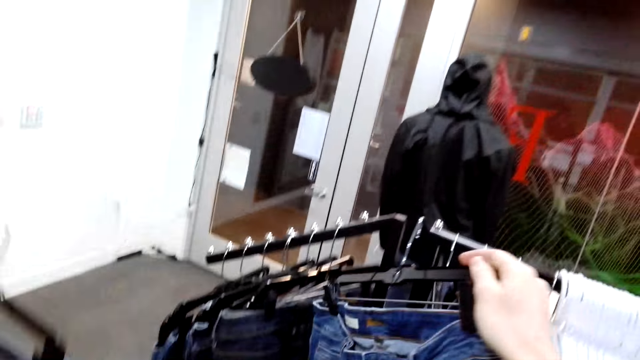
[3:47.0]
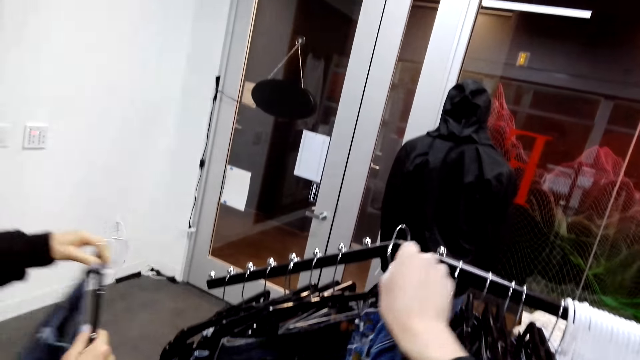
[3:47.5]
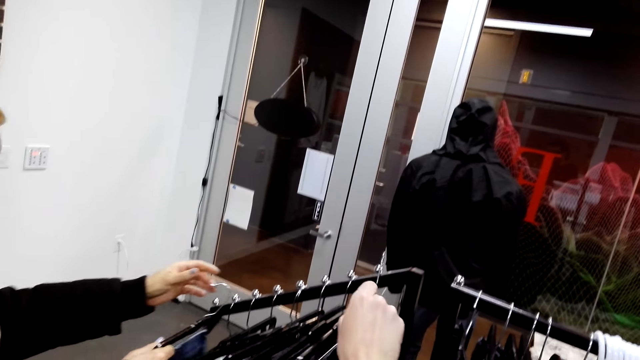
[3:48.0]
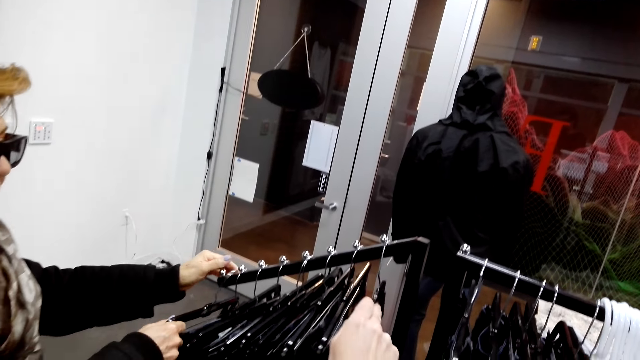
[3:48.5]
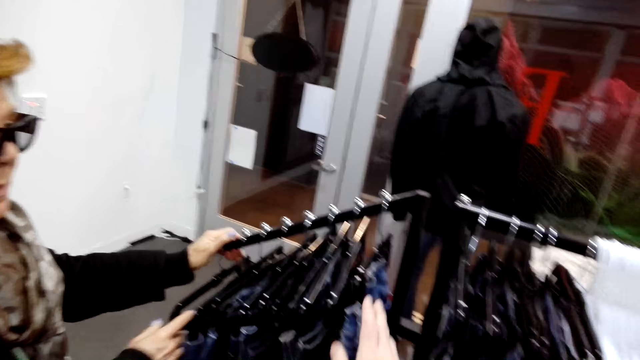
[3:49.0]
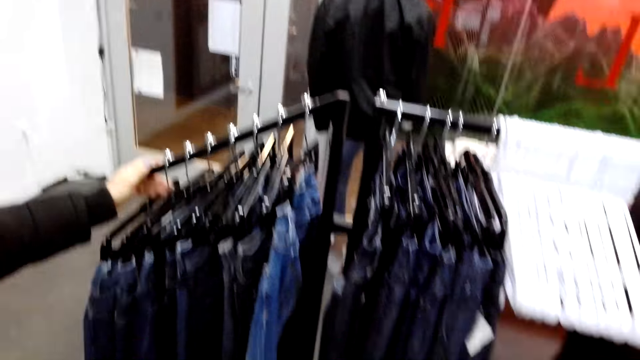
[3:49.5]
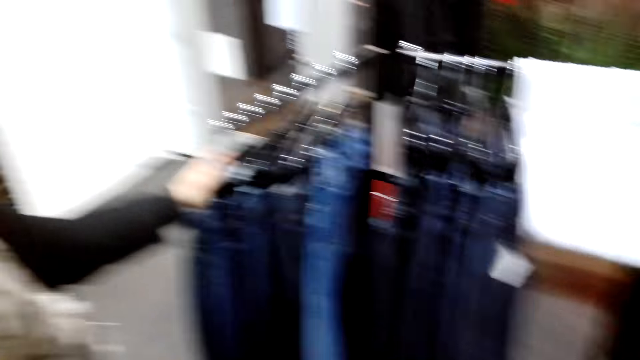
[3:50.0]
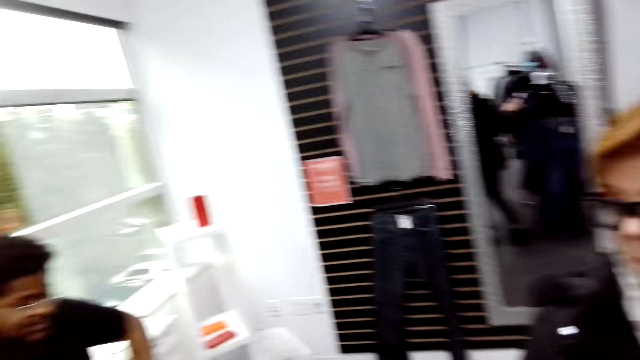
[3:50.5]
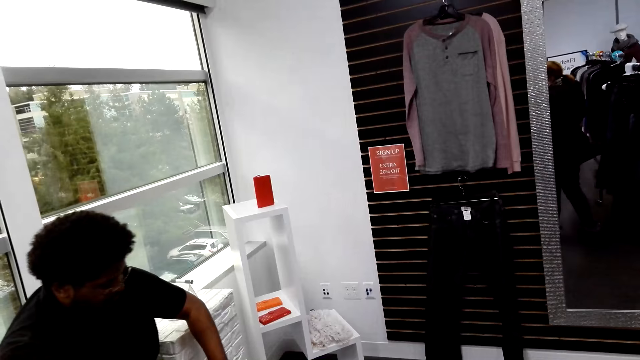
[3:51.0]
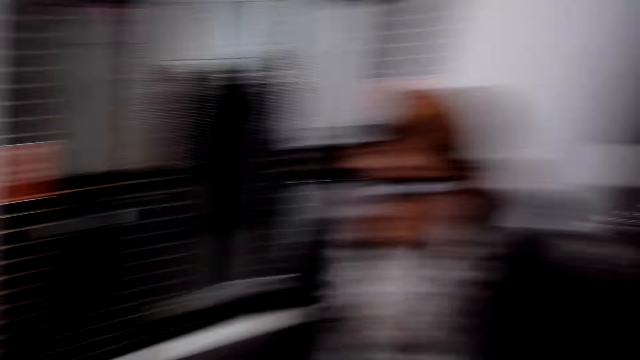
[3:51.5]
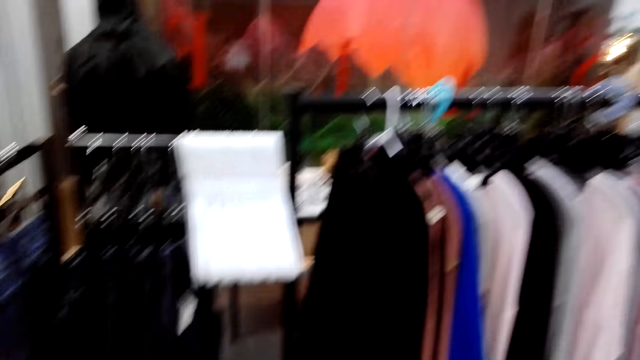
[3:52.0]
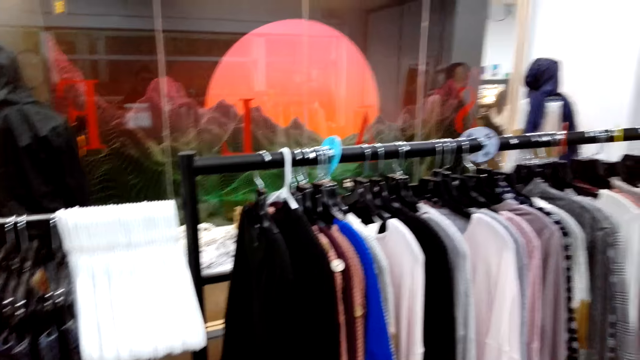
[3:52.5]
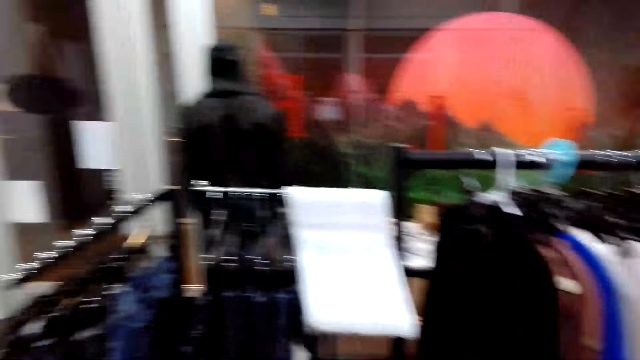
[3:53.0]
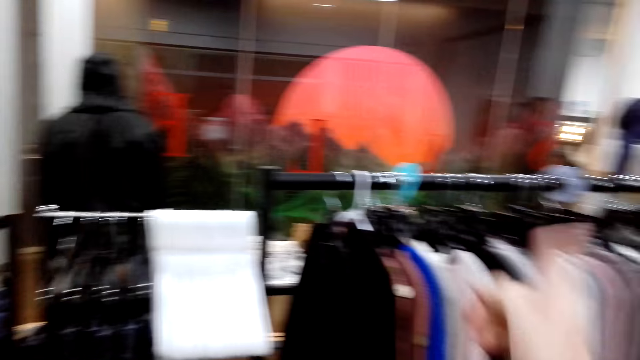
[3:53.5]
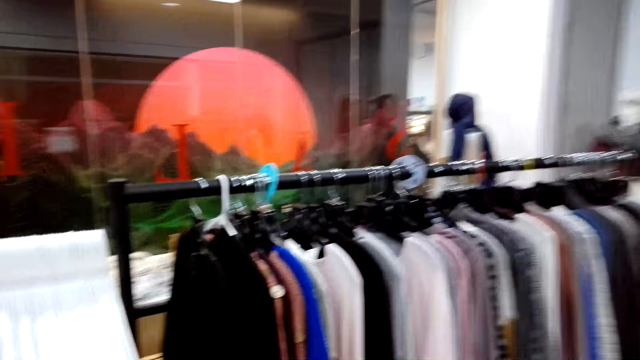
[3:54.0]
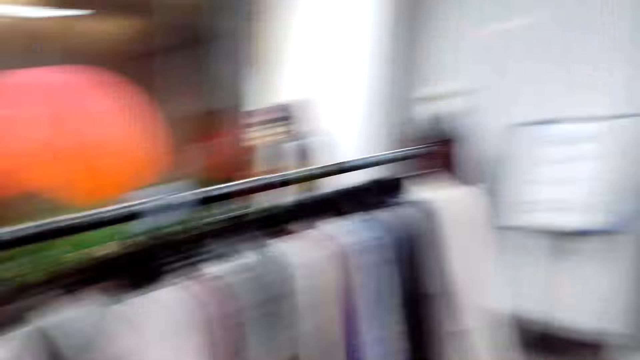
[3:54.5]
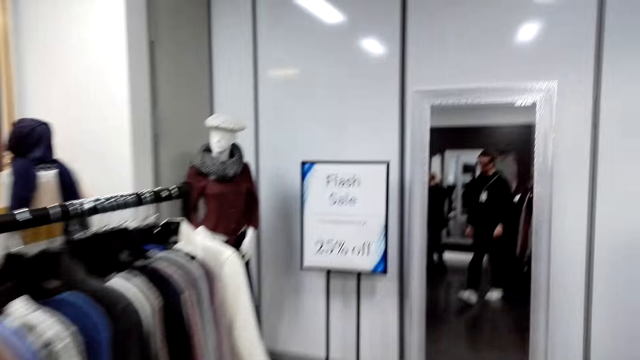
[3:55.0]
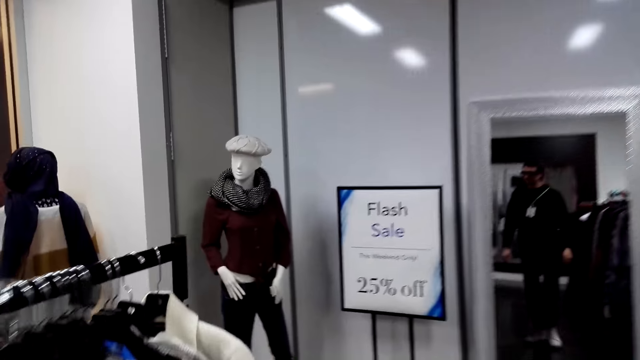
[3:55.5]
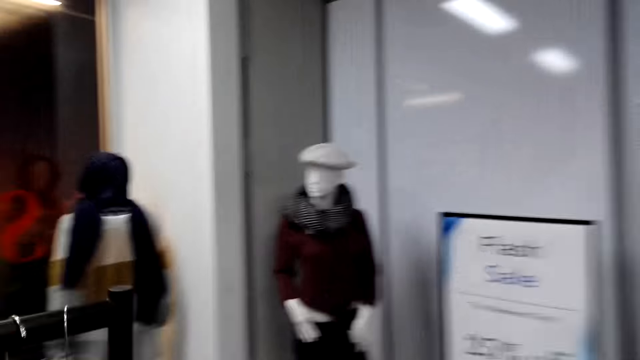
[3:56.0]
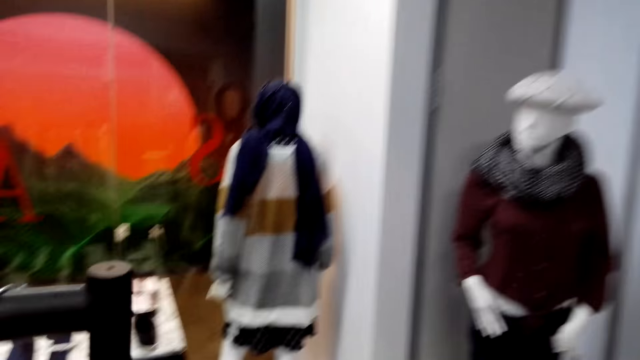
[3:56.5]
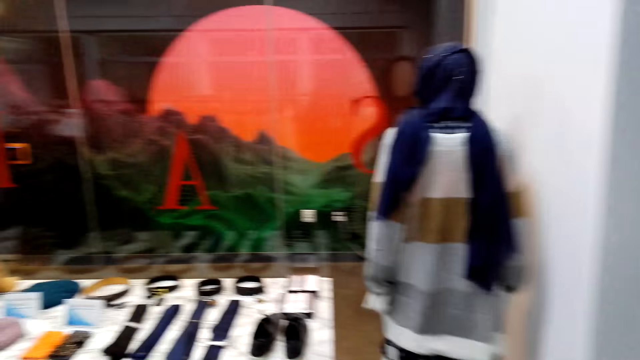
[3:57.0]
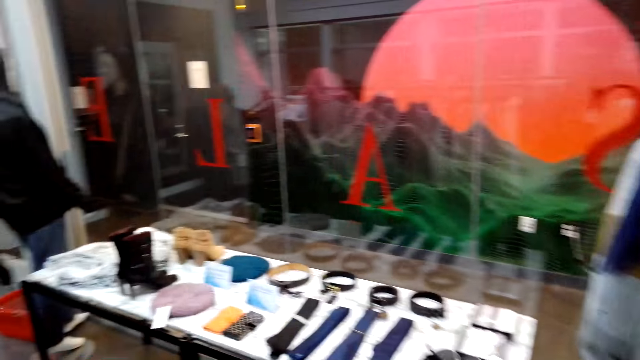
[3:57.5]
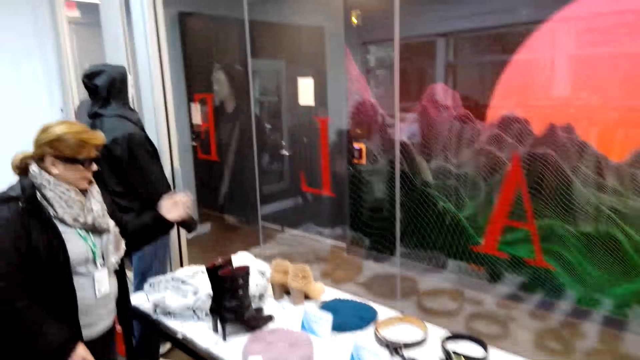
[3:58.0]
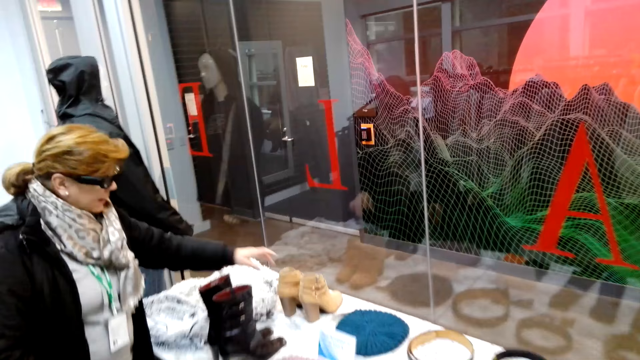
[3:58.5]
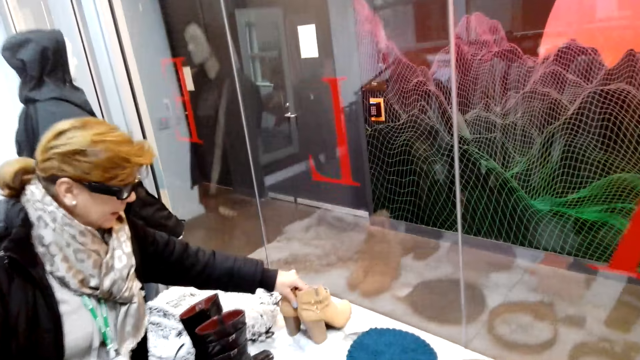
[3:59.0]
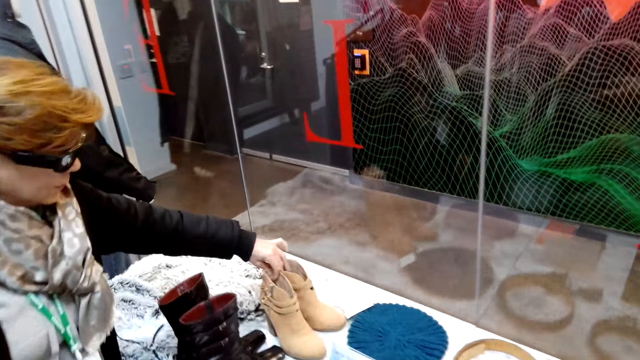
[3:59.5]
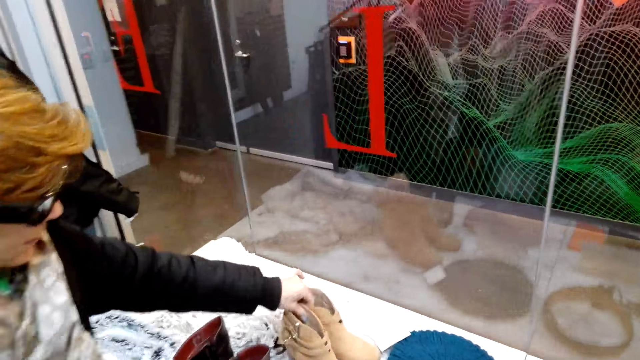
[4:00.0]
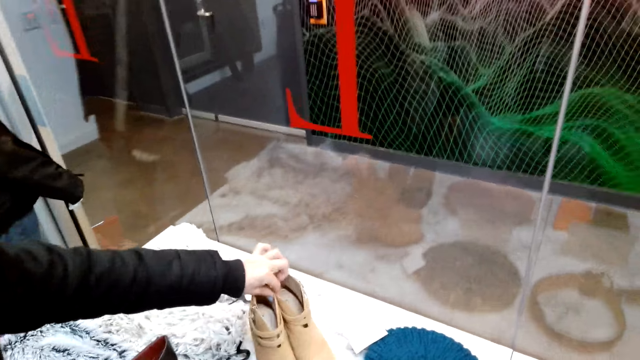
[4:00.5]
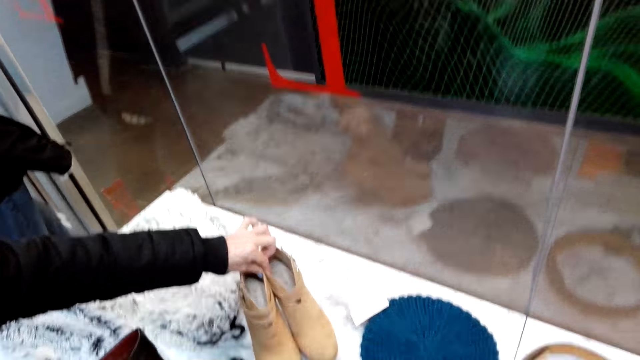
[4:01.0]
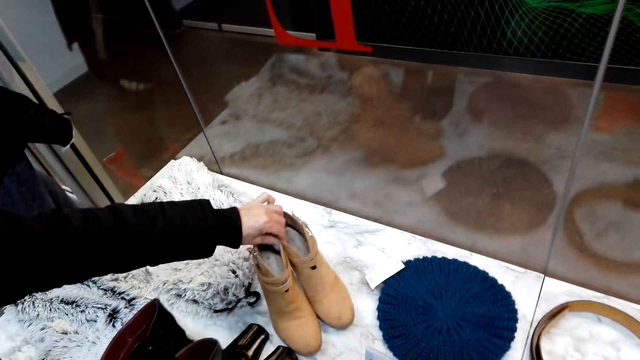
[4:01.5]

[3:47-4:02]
The camera wearer puts jeans on a hanger. A woman puts jeans on a hanger on the stand. A person converses with another person. The camera wearer walks around the boutique. The woman picks up boots on a table and holds a pair of boots on the table.

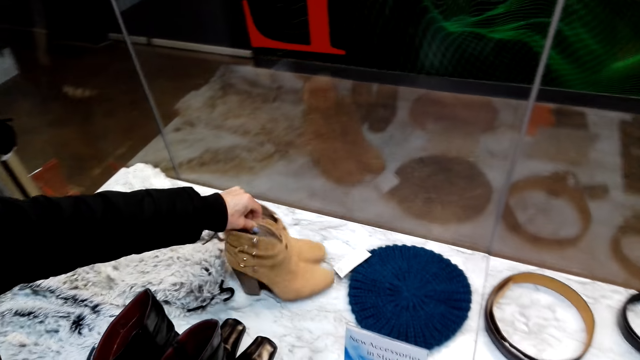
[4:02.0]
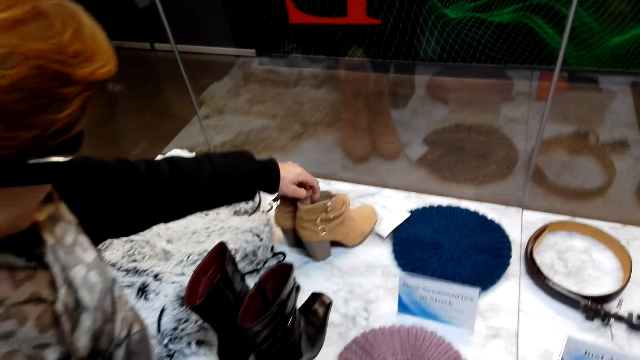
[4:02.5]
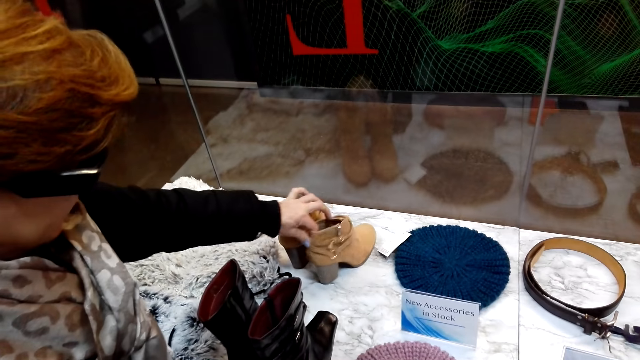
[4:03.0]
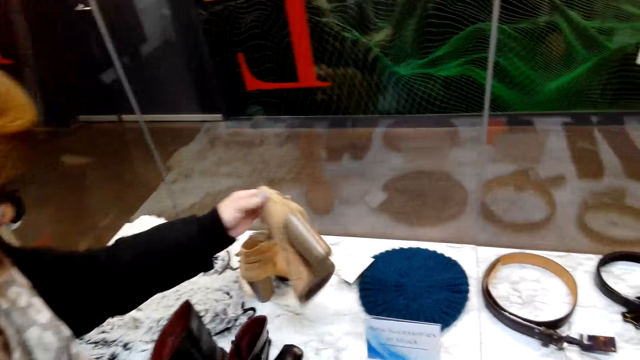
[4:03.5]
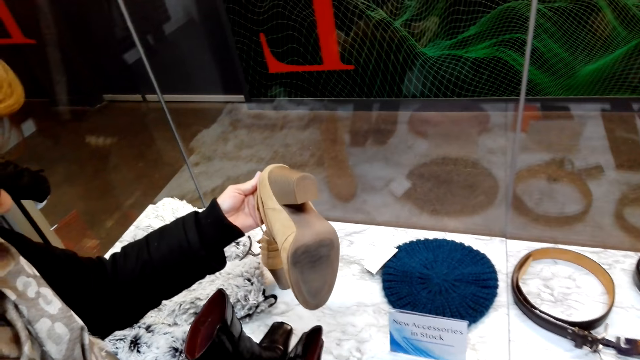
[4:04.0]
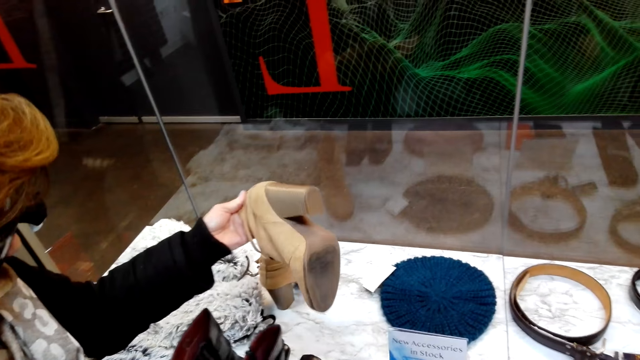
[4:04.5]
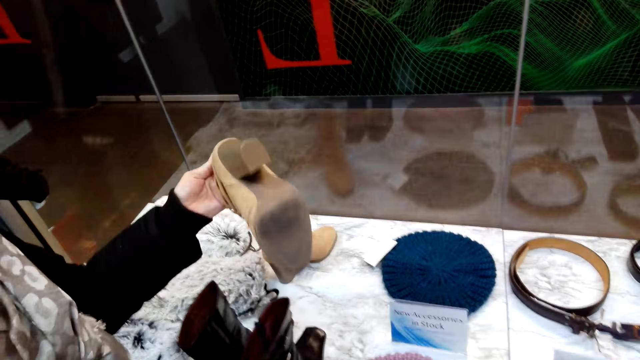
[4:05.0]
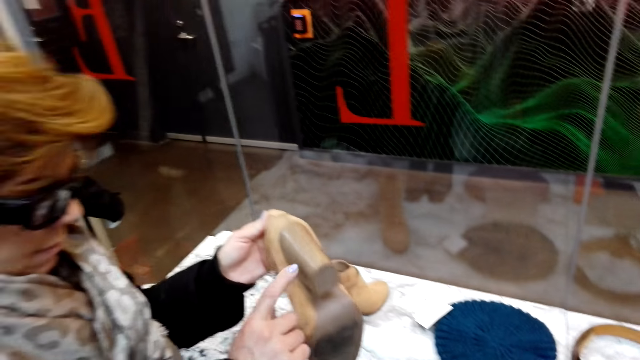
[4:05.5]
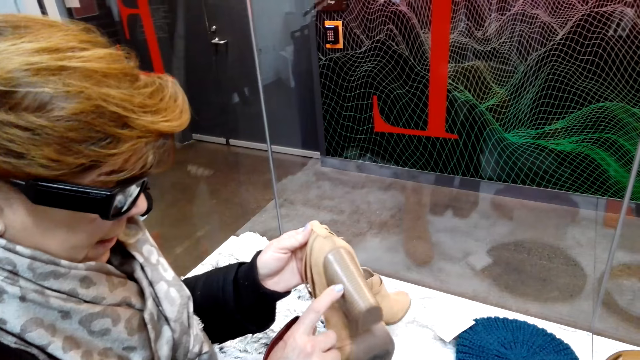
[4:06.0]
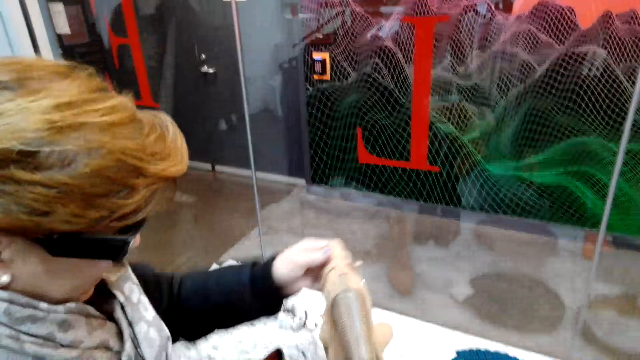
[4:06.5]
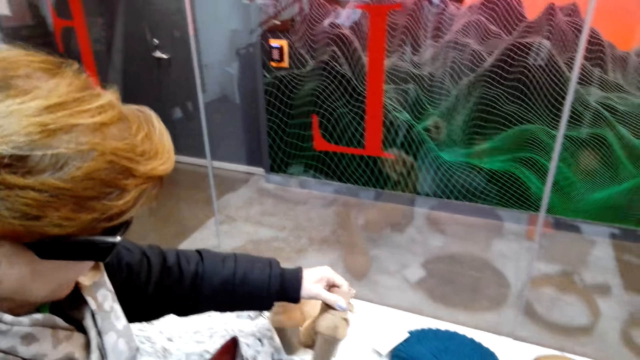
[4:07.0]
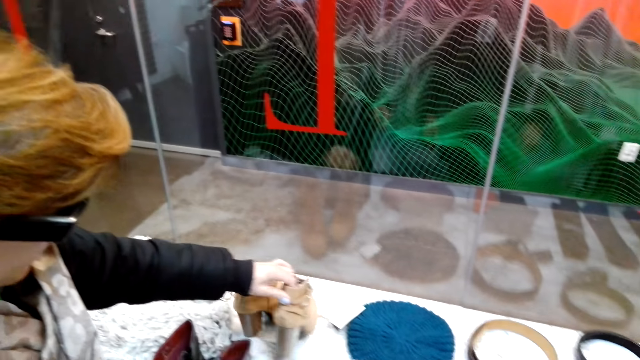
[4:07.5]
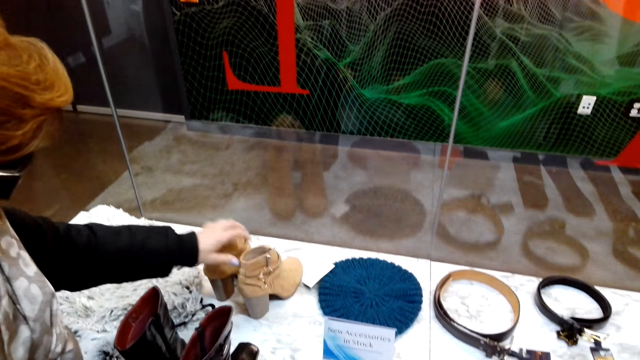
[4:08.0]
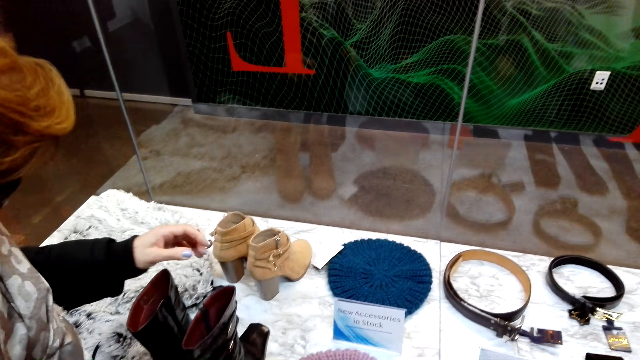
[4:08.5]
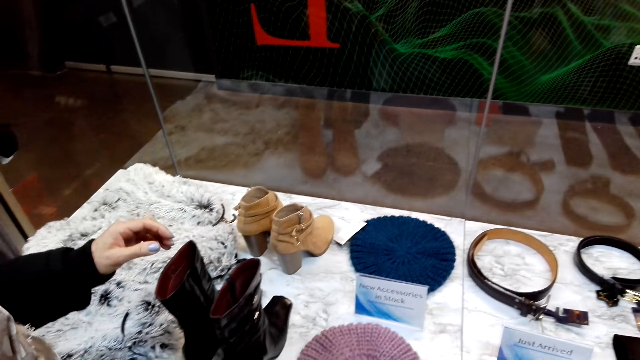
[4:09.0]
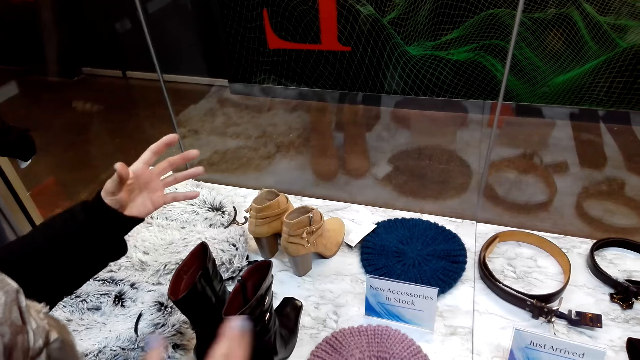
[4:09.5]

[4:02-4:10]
A woman picks up a boot from the table. The woman turns the boot and puts the boot on the display.
